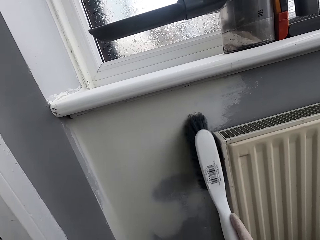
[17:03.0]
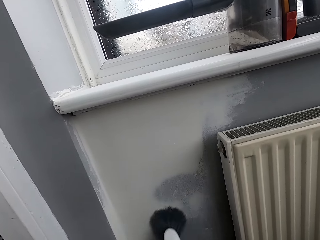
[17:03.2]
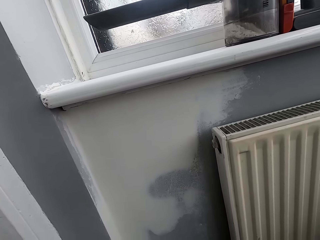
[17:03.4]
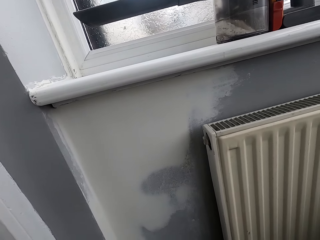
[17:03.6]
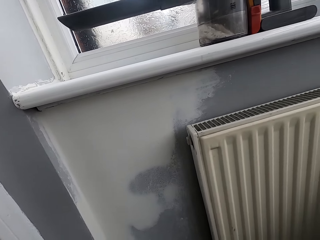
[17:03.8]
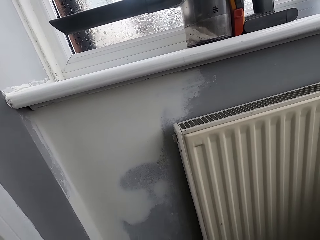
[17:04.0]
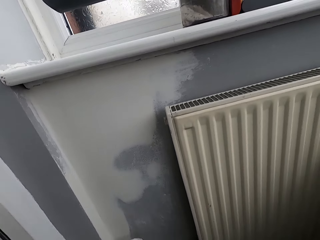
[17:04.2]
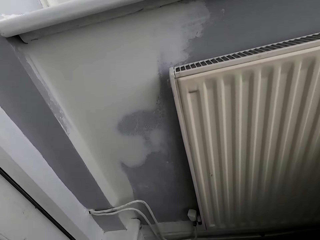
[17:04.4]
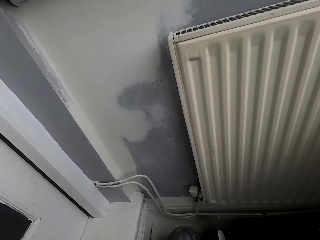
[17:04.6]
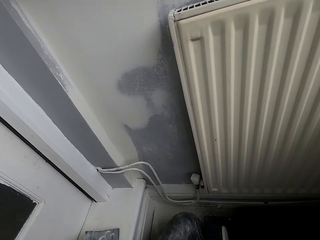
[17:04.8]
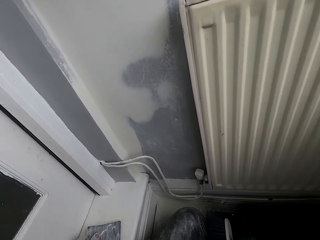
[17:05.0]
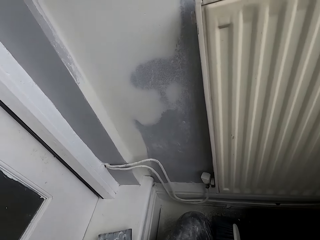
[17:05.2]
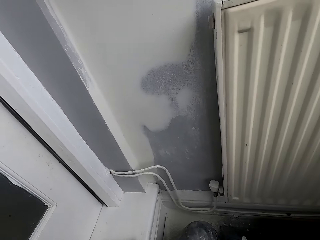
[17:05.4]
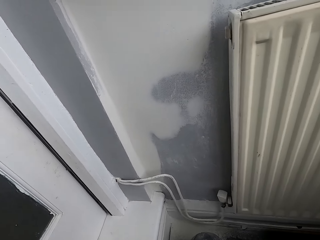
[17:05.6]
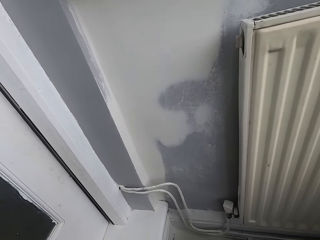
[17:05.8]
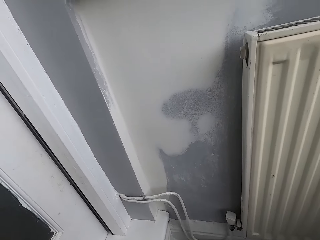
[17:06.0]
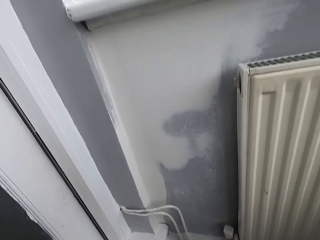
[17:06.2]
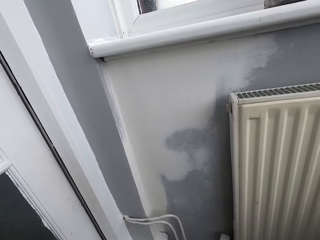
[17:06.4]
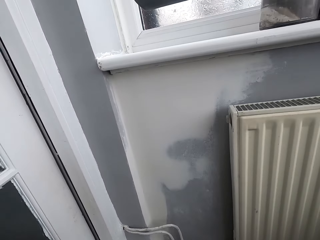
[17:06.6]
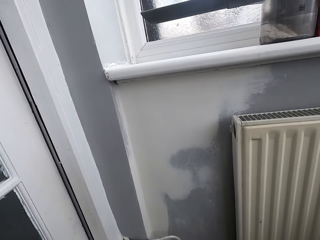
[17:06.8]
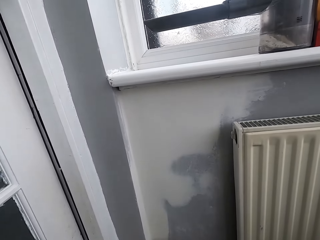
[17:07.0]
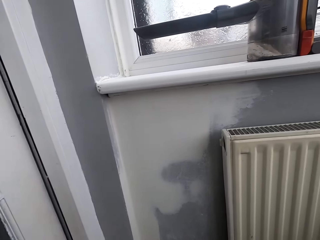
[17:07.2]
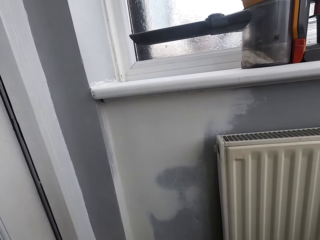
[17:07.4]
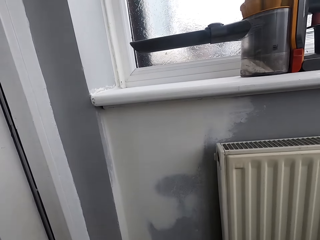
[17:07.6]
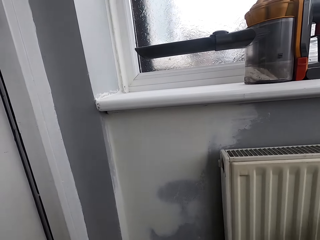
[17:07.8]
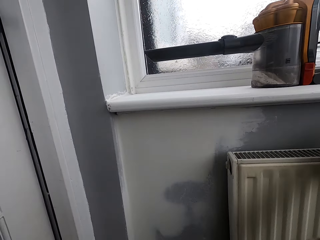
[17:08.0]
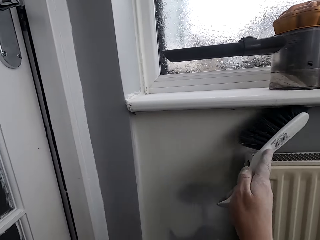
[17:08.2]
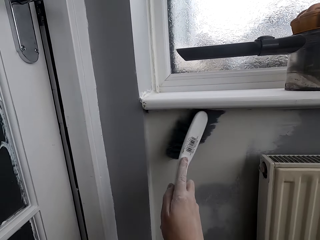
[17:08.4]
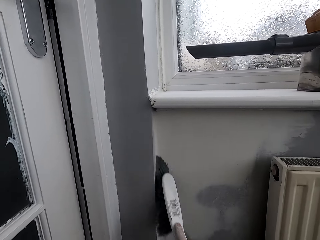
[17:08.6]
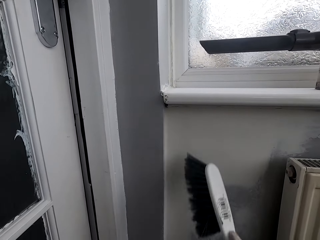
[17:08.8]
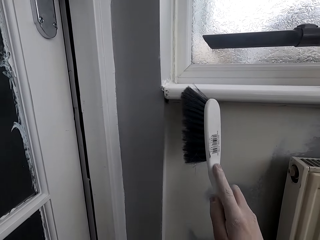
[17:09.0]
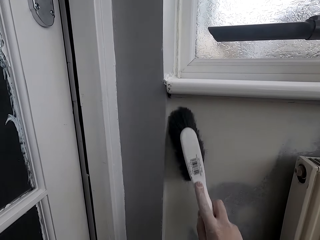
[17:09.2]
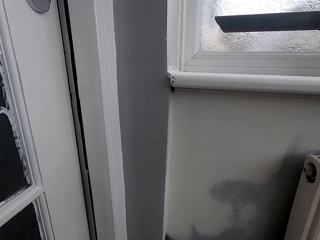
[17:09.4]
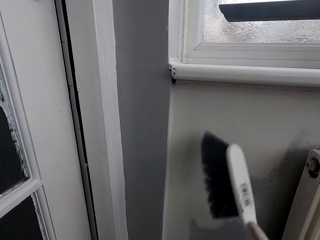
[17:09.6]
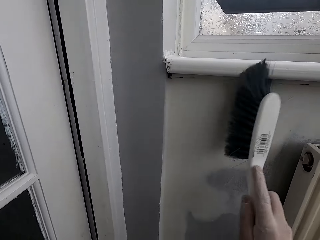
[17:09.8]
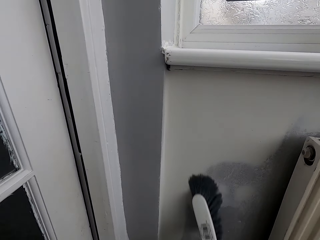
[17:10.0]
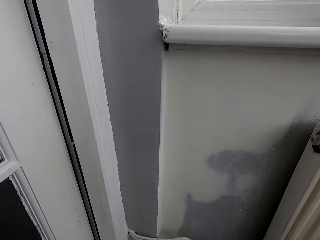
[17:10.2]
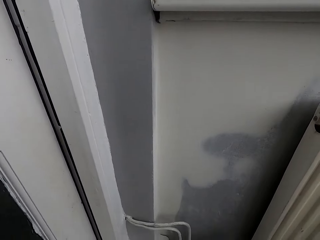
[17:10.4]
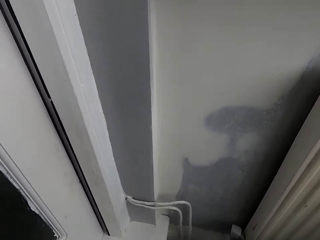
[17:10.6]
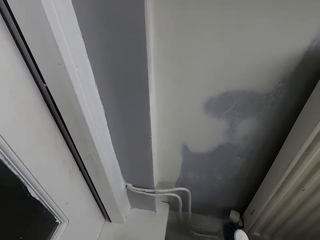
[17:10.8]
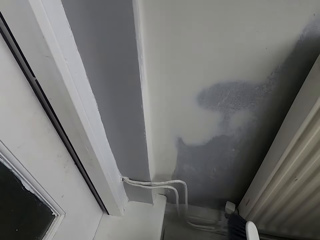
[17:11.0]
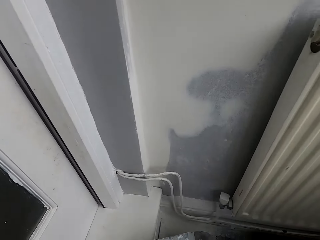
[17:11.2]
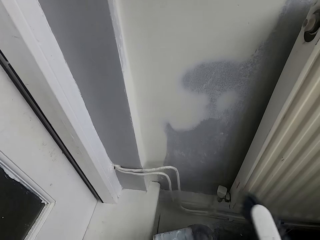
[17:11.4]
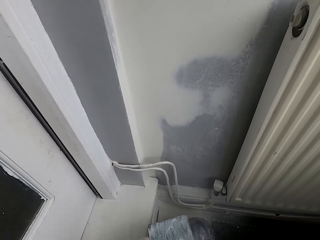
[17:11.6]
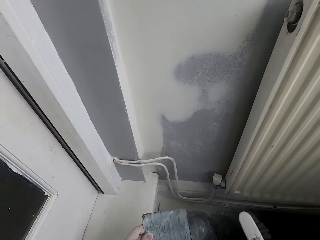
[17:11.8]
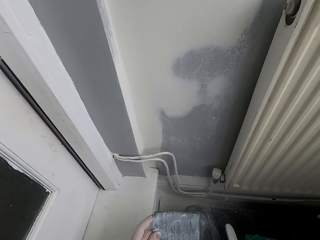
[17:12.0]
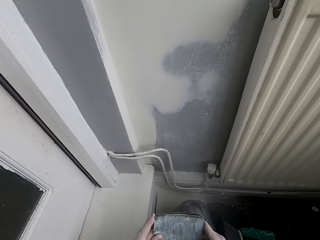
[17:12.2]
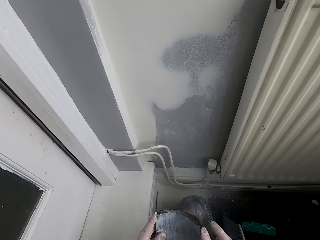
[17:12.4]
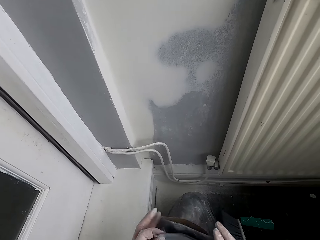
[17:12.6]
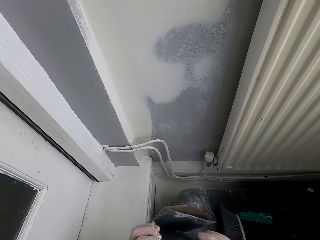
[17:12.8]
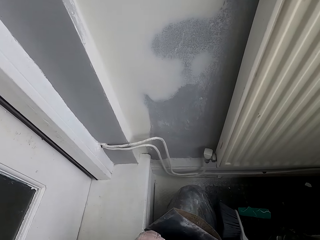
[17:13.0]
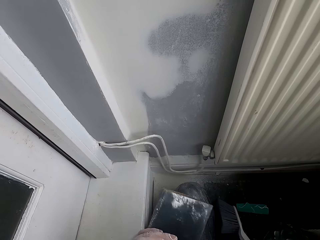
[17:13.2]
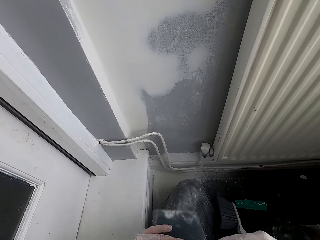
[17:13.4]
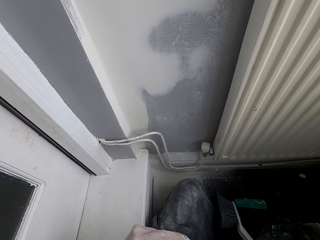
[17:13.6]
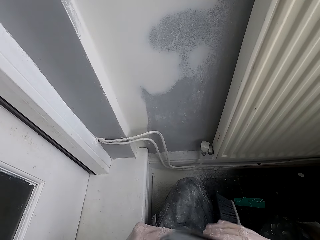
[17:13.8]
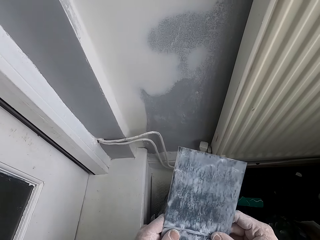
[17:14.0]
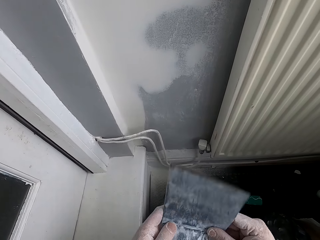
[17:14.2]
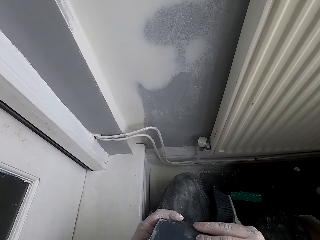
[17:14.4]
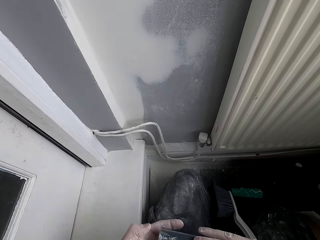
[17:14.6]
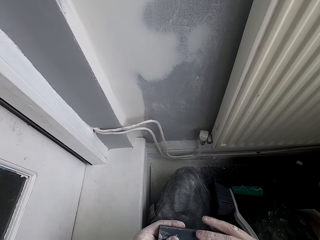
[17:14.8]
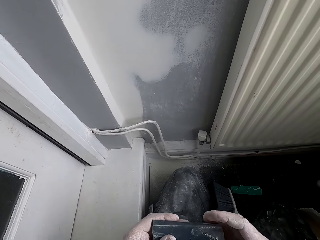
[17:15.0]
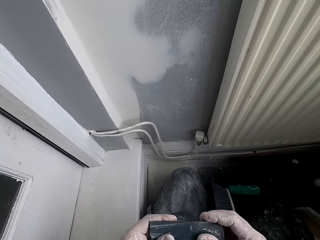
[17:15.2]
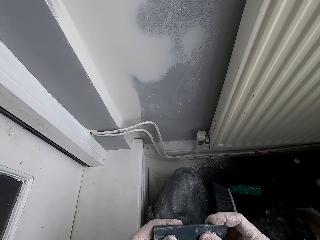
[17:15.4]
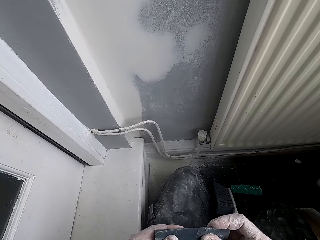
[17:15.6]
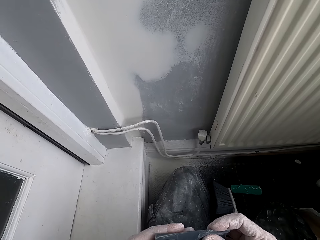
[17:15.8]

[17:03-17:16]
The camera wearer wipes the scrubber with a brush. They fold the scrubber.

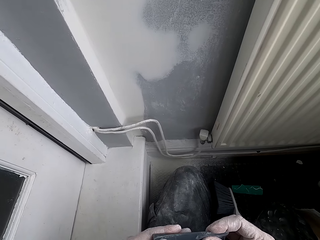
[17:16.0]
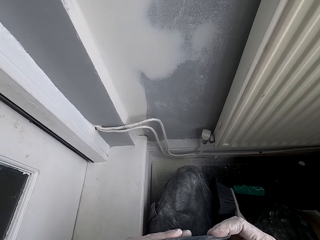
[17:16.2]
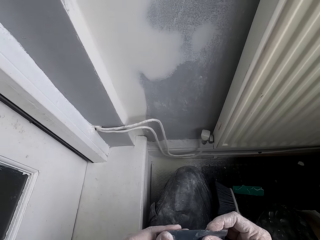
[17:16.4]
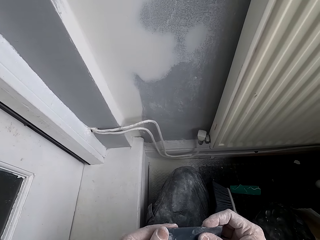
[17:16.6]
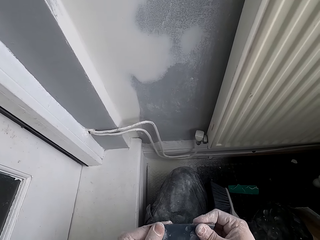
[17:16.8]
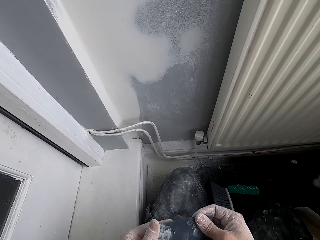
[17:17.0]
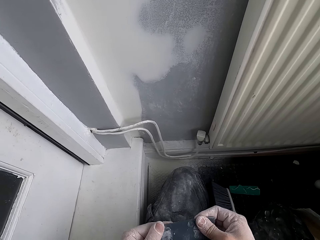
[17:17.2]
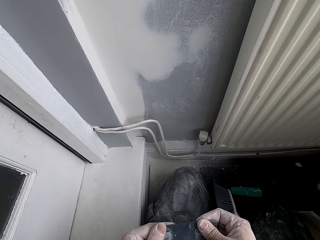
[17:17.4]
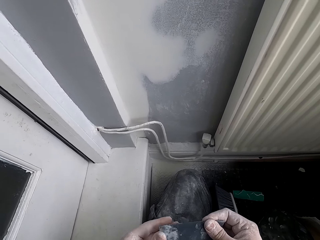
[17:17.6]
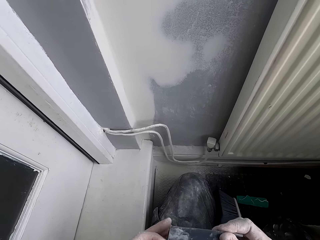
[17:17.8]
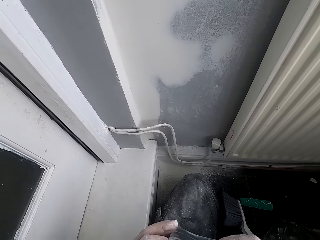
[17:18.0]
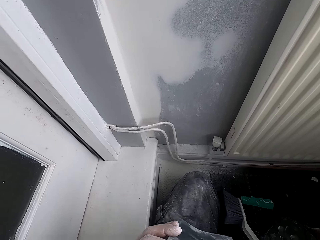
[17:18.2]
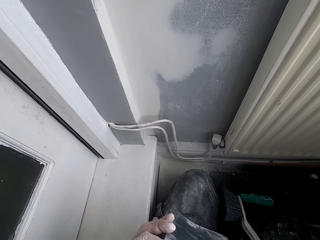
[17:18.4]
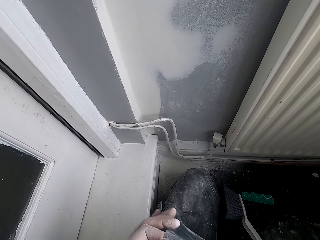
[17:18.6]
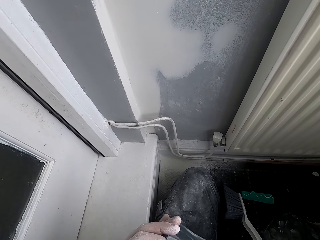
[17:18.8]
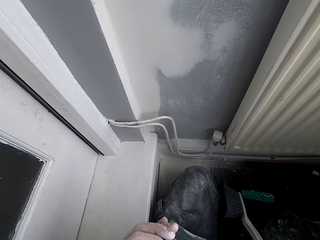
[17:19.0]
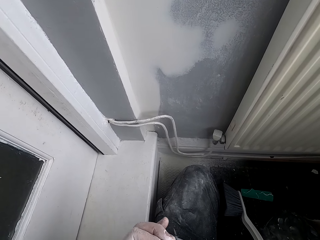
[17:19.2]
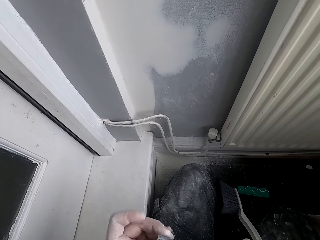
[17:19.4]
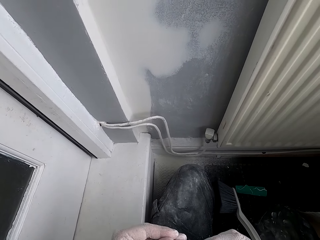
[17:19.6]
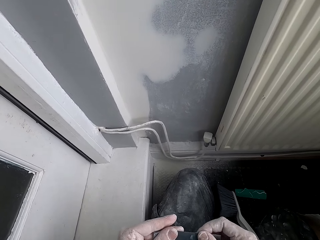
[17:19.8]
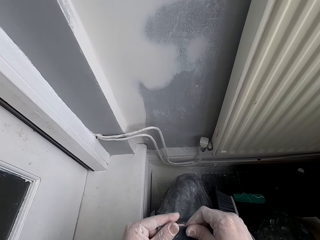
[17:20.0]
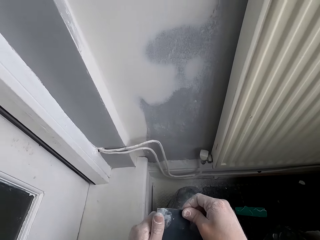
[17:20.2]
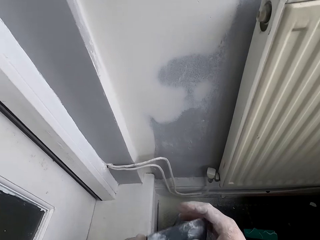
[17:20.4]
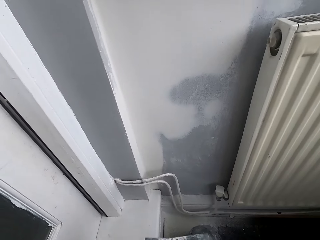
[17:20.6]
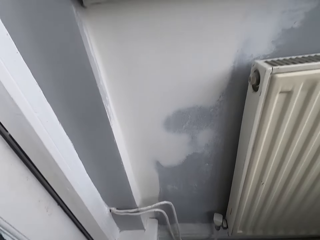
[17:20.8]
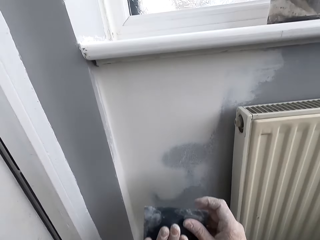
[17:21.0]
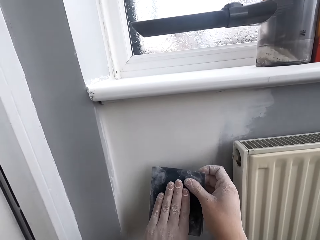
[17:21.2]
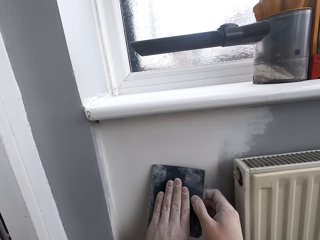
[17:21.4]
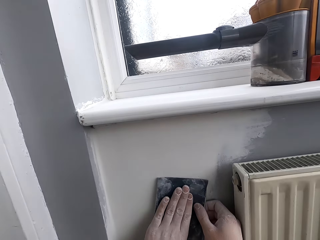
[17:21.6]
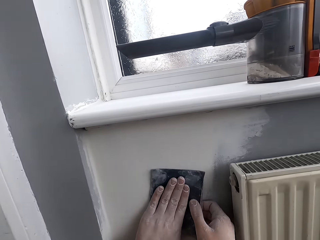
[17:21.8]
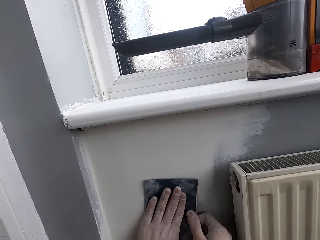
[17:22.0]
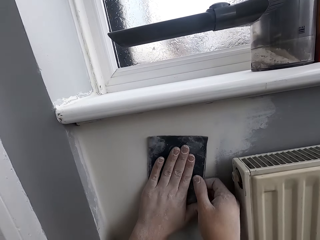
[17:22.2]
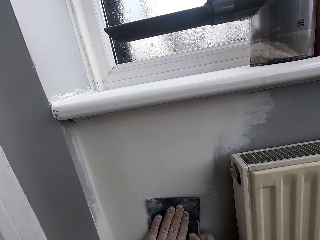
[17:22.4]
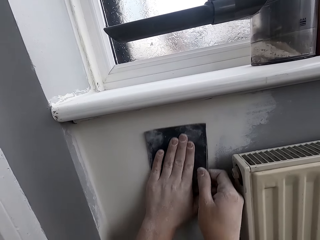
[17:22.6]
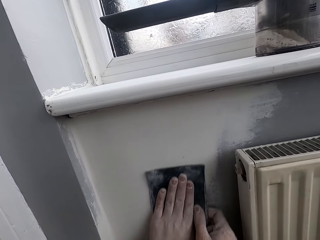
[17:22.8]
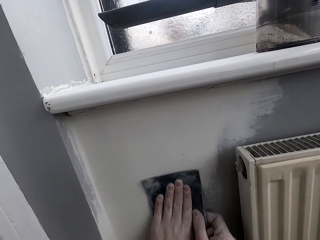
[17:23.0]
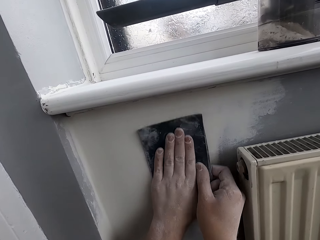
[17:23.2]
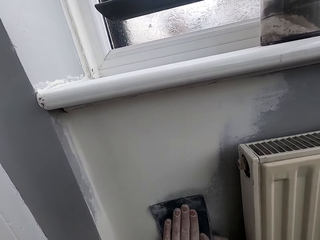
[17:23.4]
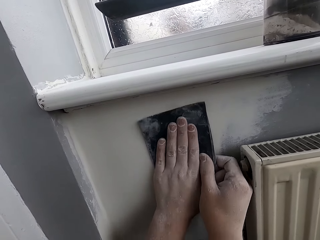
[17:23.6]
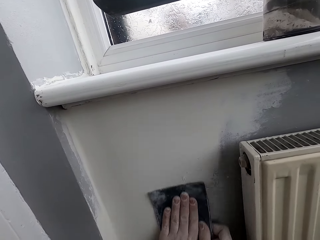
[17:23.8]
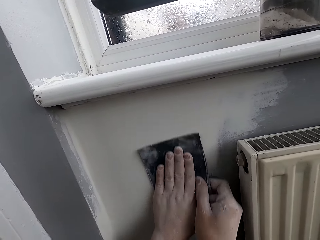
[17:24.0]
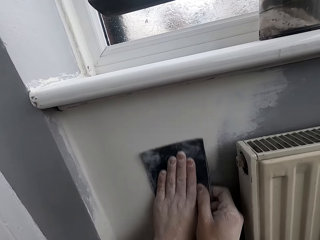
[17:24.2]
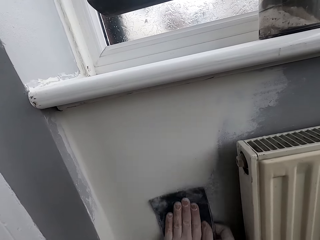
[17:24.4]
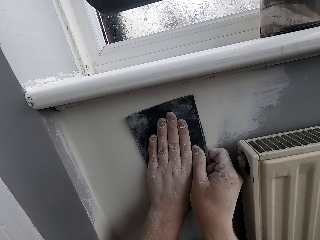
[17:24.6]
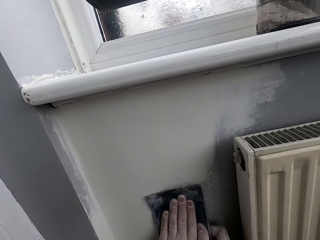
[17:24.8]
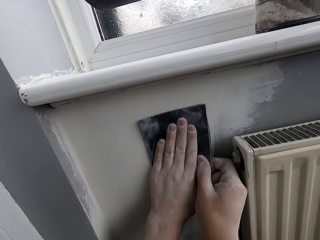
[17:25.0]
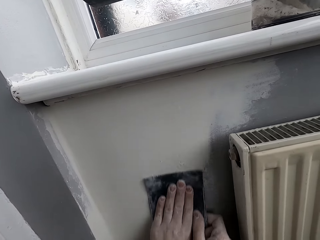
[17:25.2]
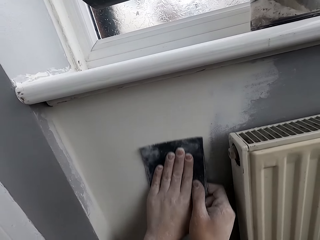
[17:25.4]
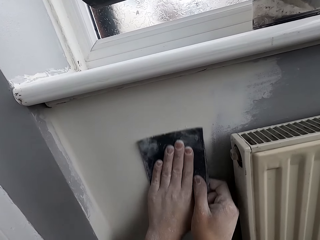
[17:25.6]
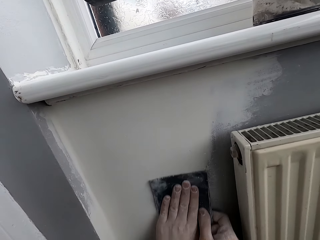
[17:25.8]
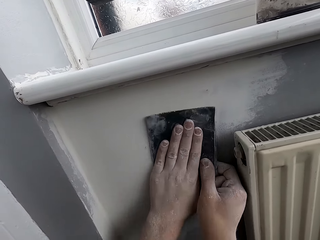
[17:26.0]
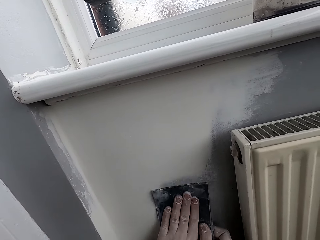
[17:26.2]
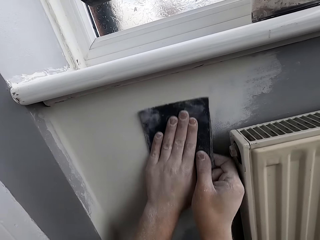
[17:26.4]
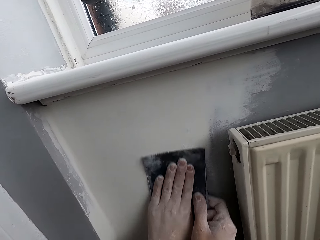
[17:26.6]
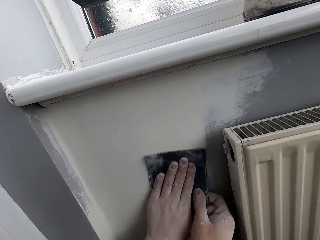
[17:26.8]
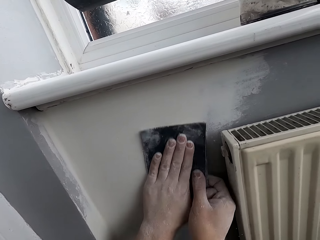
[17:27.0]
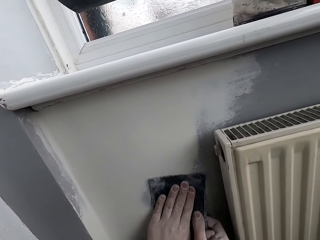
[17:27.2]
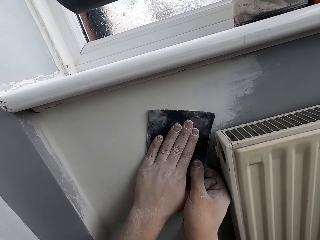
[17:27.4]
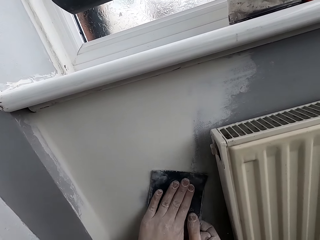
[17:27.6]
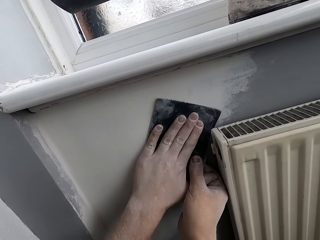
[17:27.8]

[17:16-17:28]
The camera wearer folds the sandpaper. They sand the wall with the sandpaper.
